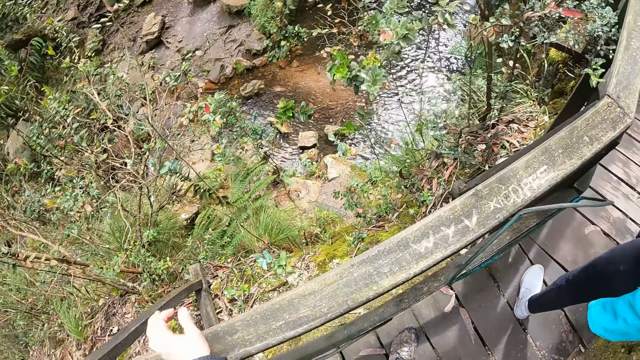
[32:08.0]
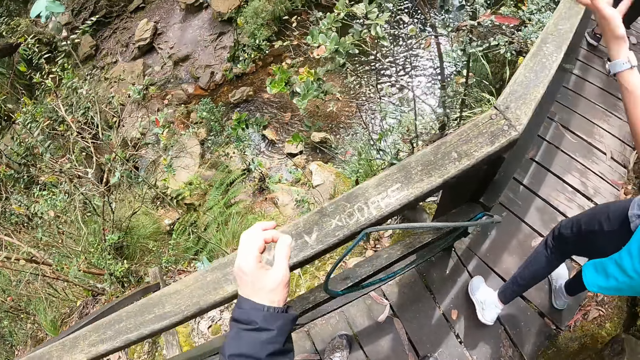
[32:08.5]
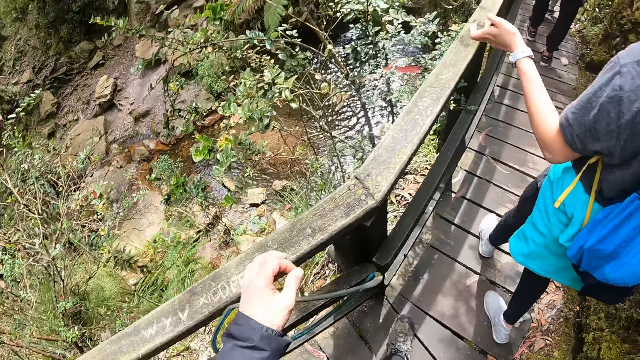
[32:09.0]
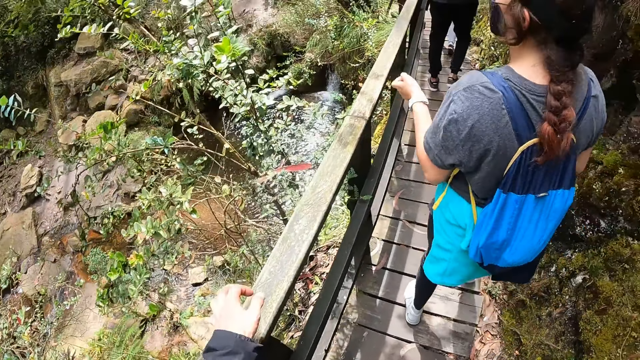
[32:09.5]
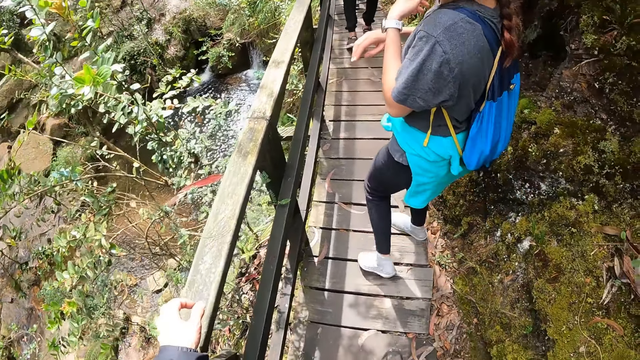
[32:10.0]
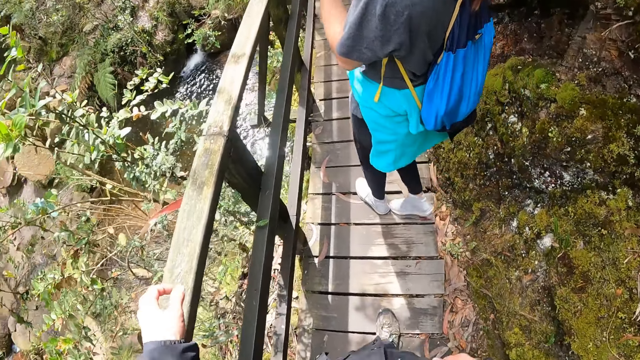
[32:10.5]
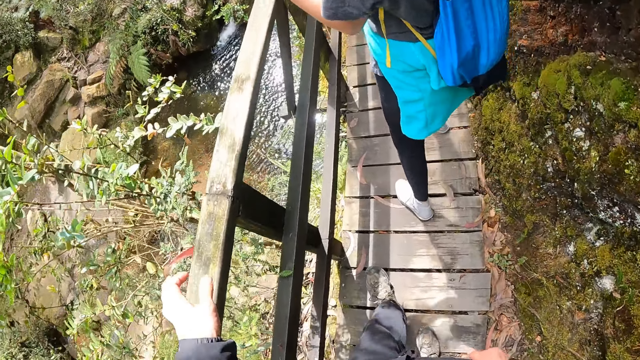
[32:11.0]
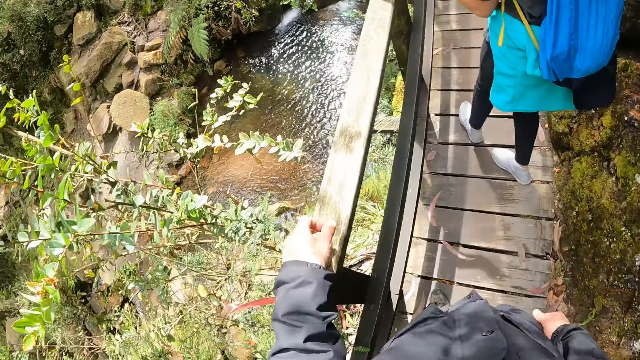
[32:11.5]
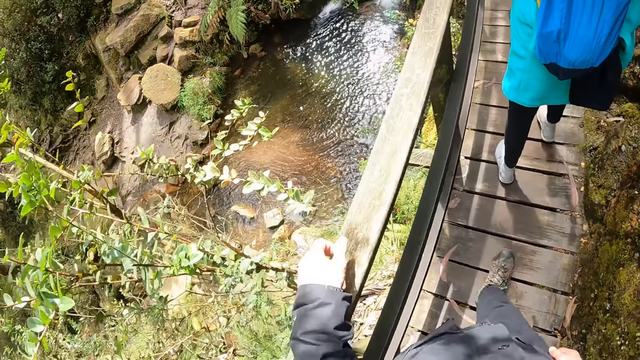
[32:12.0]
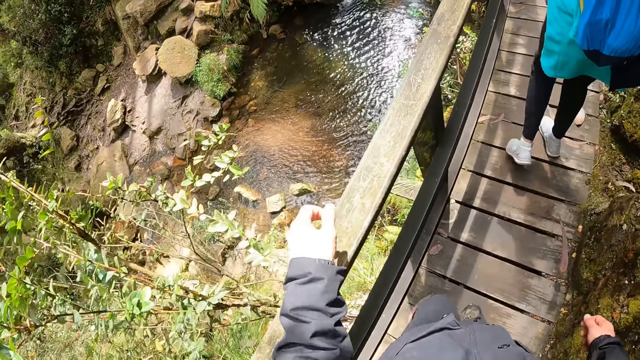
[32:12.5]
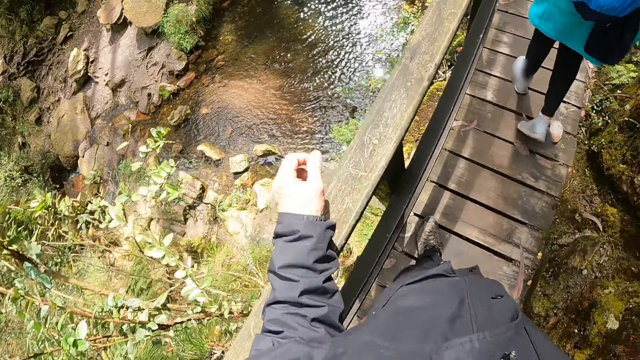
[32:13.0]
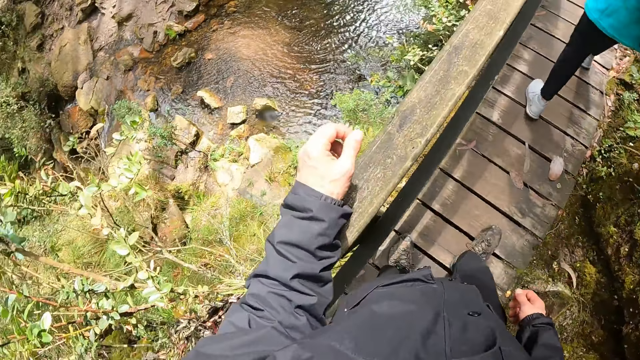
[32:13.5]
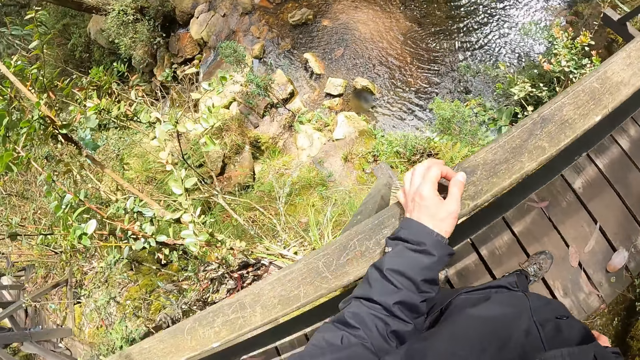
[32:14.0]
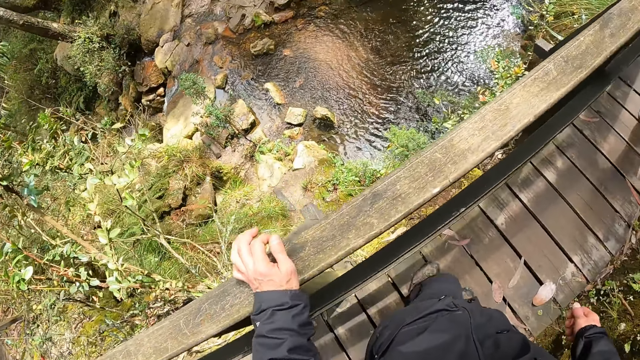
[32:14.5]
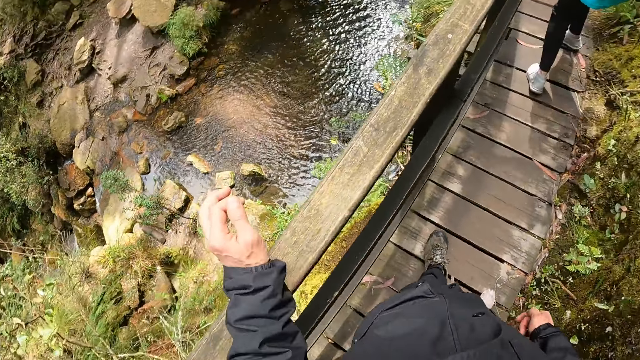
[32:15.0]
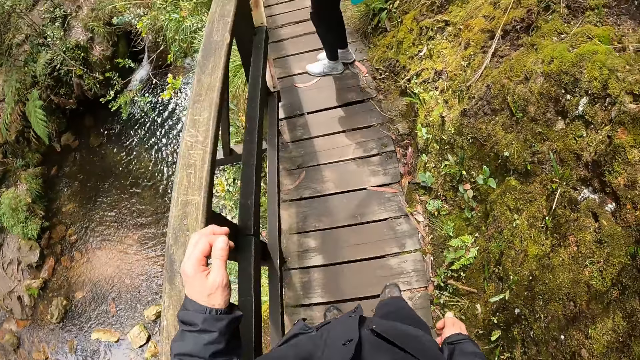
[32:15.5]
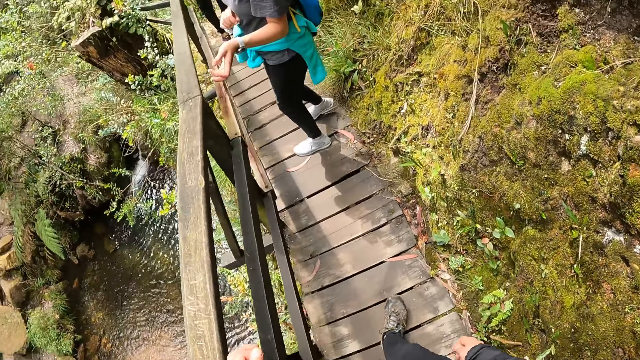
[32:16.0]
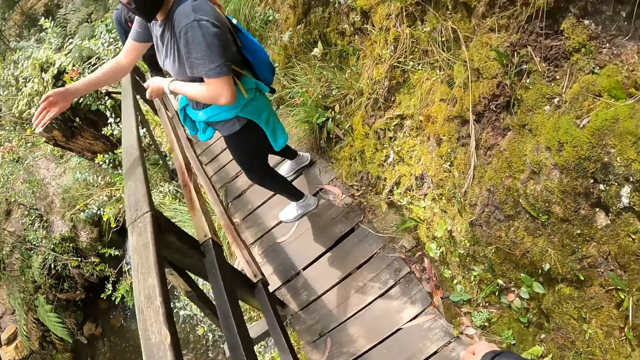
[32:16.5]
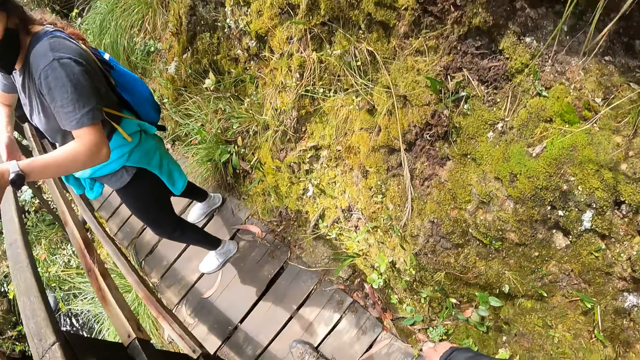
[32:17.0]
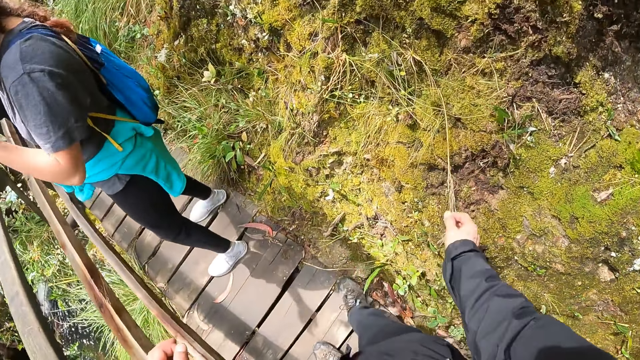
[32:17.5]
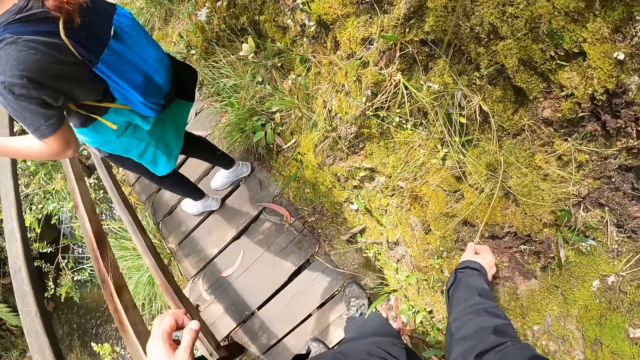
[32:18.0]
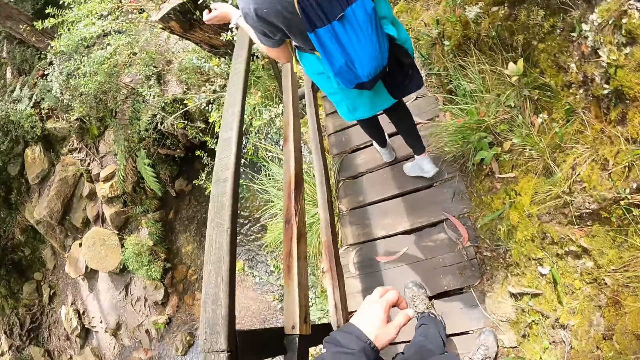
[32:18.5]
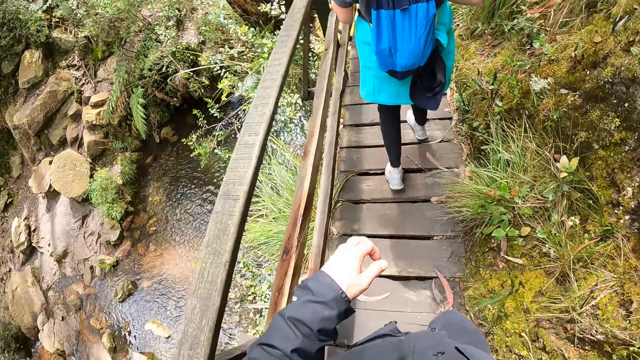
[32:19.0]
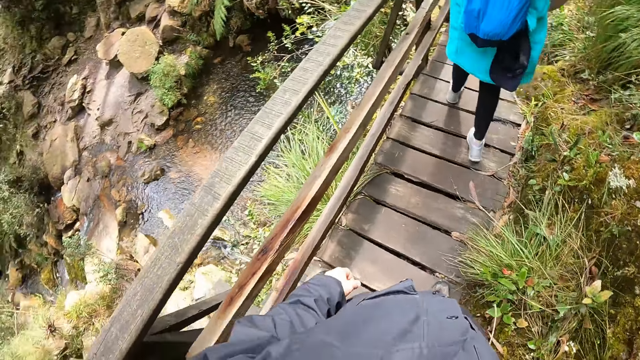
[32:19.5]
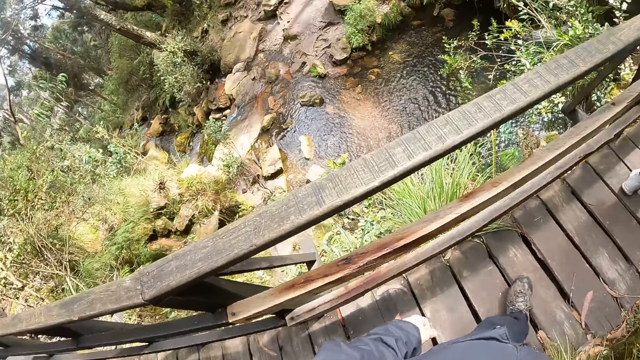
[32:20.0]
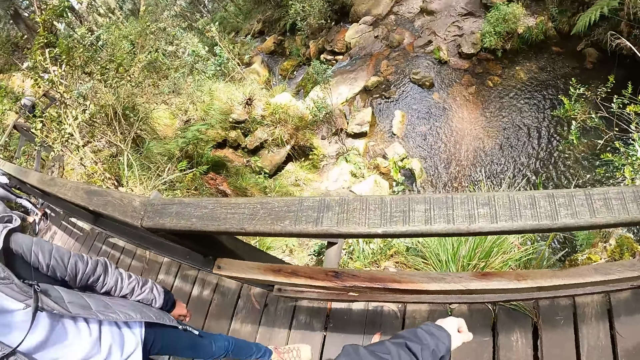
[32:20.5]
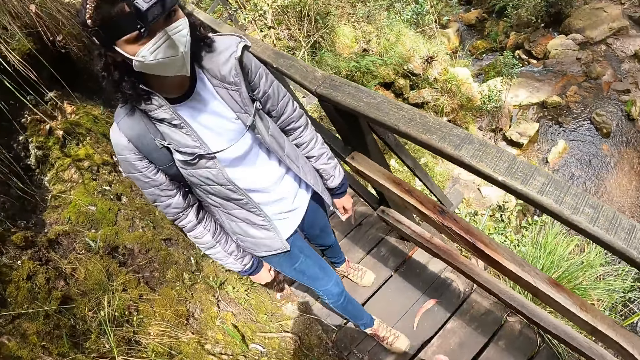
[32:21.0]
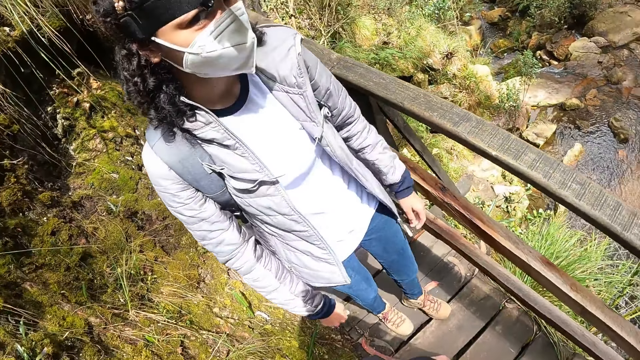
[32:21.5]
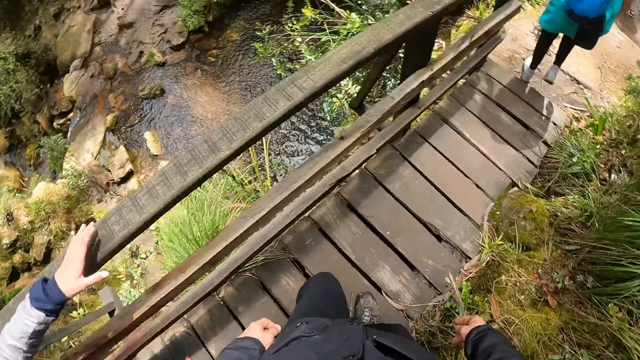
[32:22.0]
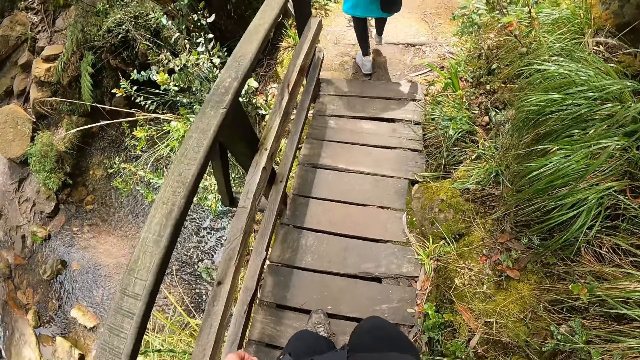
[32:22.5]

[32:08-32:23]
A lady gestures out with her hand. The camera wearer walks on the field. The lady speaks to the camera wearer. The camera wearer looks around the field. He picks grass from the floor with his right hand. He walks on the field. He looks around the field.

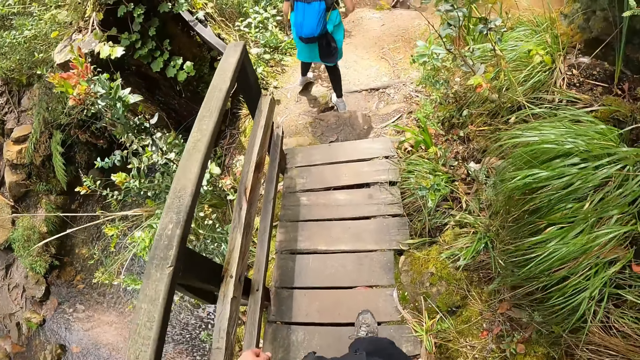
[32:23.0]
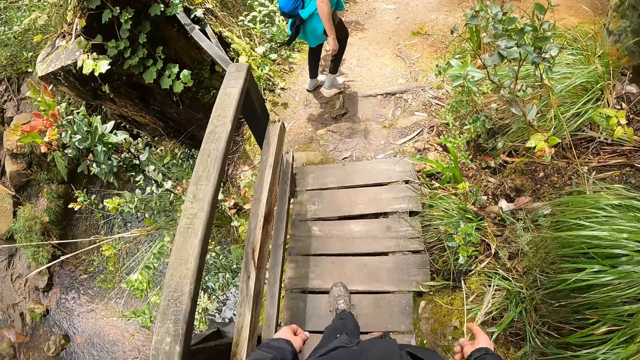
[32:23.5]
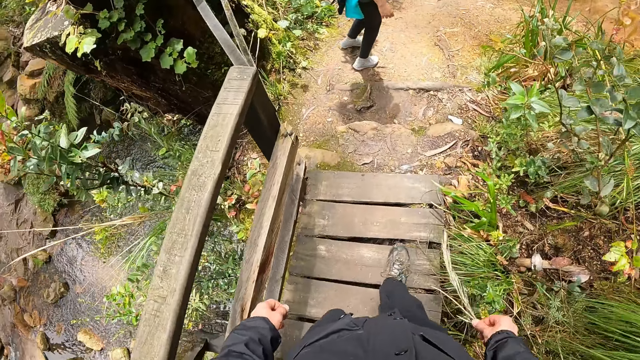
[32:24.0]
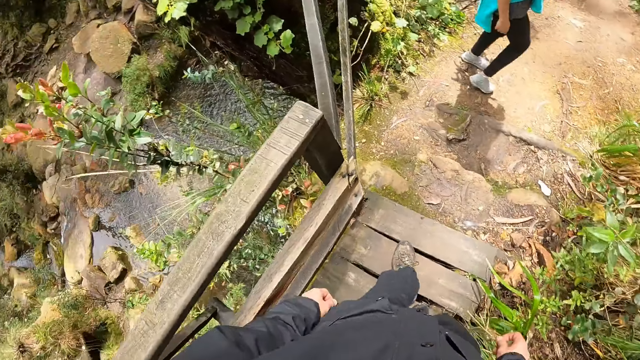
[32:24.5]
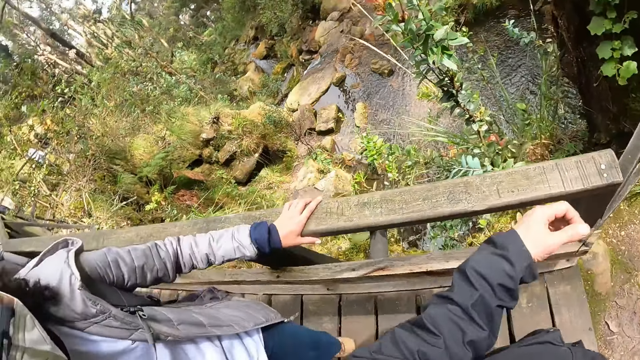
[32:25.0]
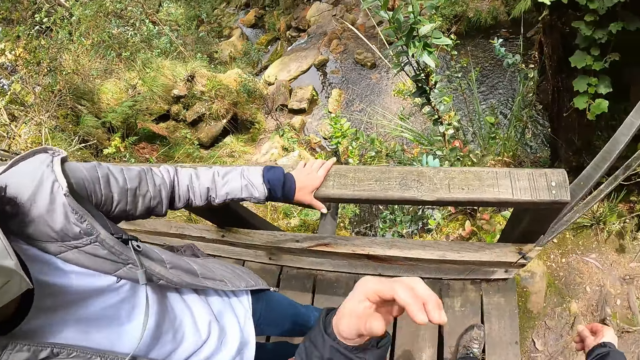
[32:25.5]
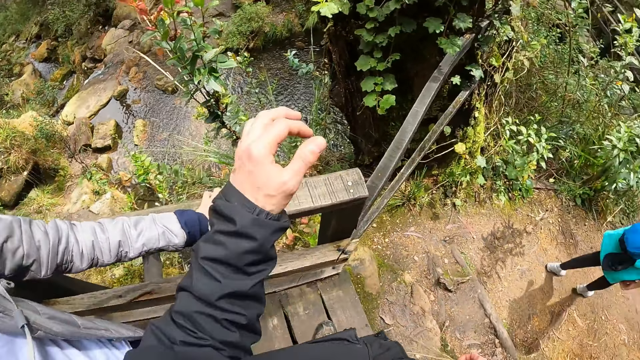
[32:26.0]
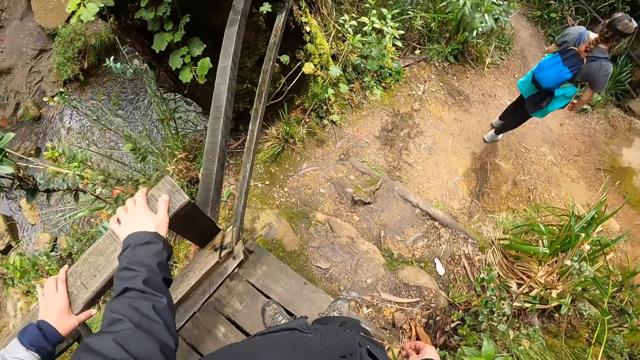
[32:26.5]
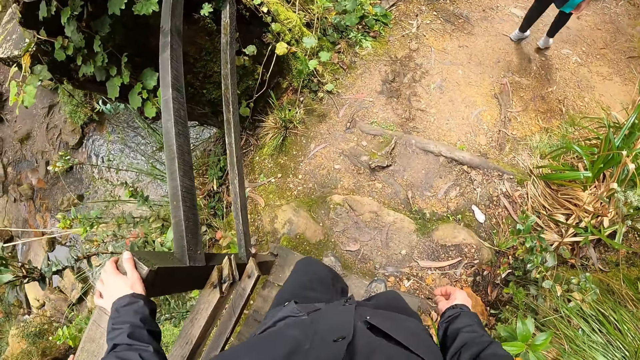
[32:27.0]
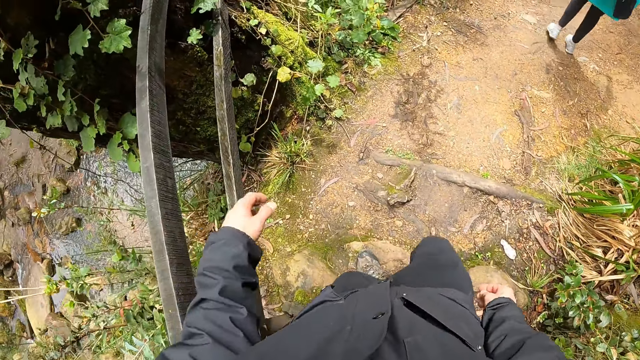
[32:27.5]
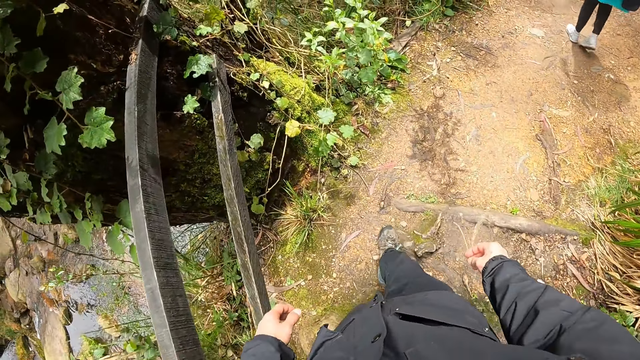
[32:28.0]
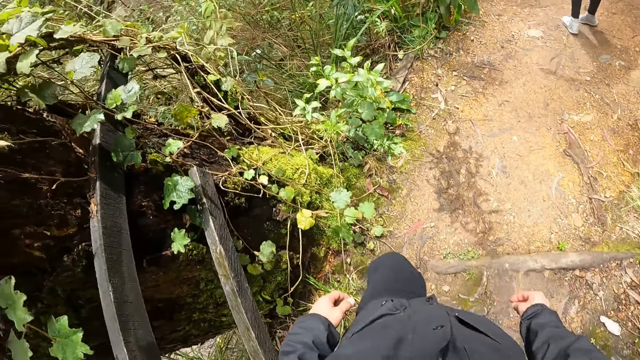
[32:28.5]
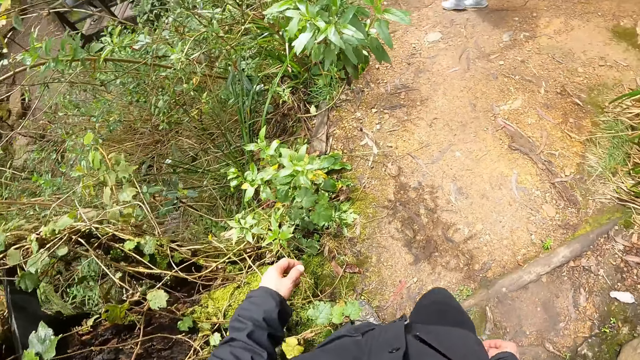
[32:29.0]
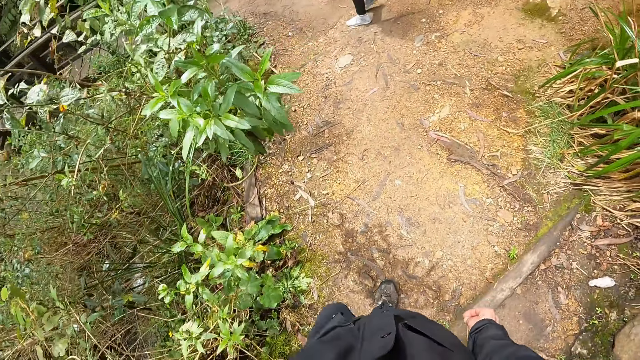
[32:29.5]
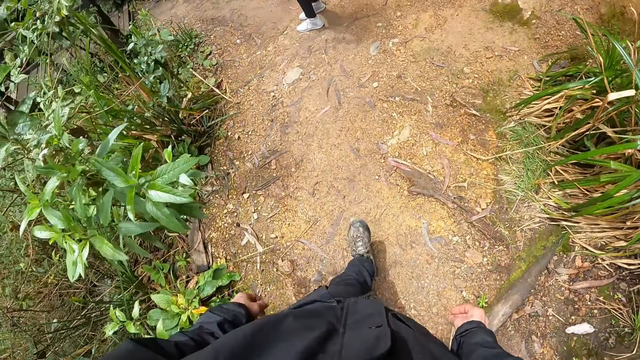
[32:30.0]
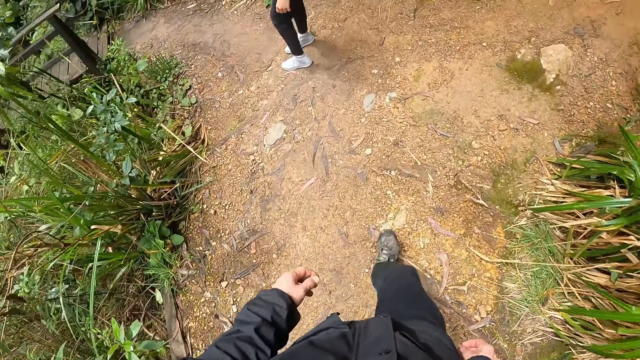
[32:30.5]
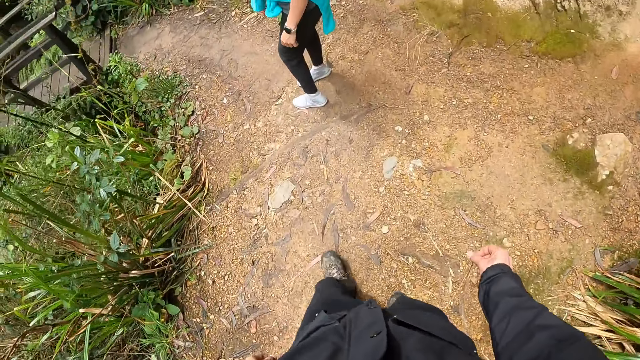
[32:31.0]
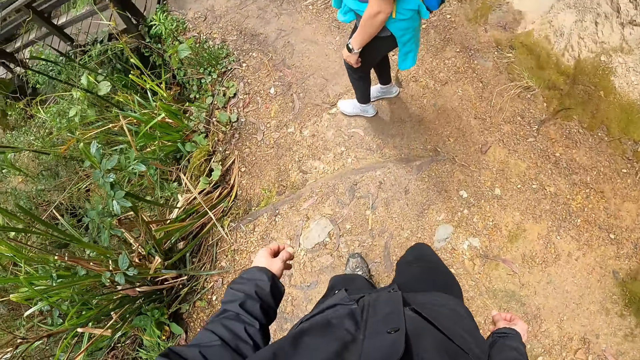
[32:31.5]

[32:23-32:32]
The camera wearer walks on the field. They look around the field. They walk on the field.
